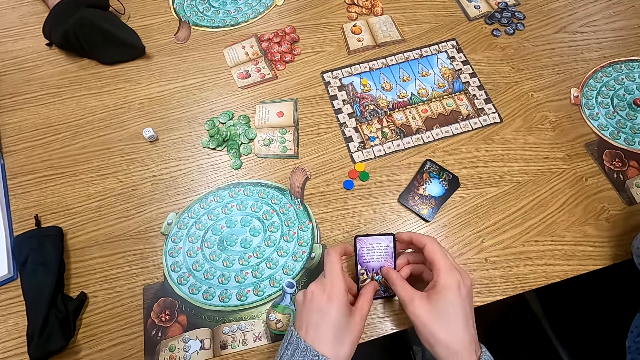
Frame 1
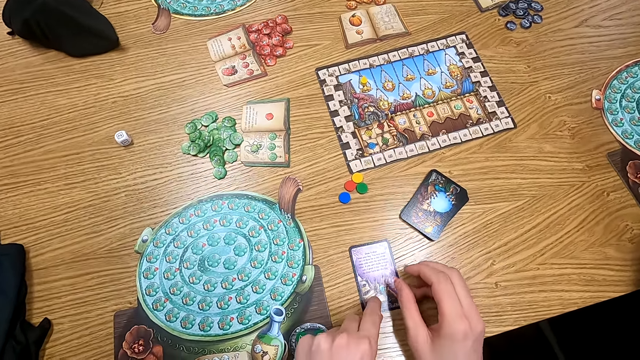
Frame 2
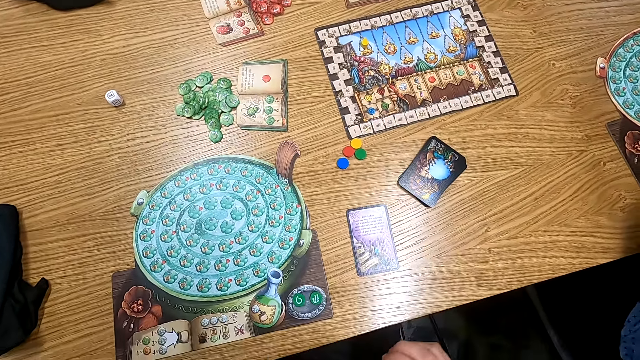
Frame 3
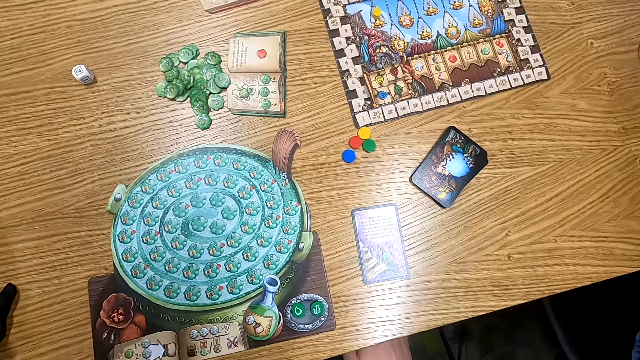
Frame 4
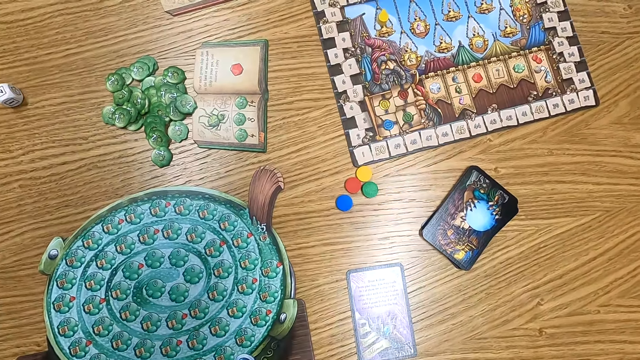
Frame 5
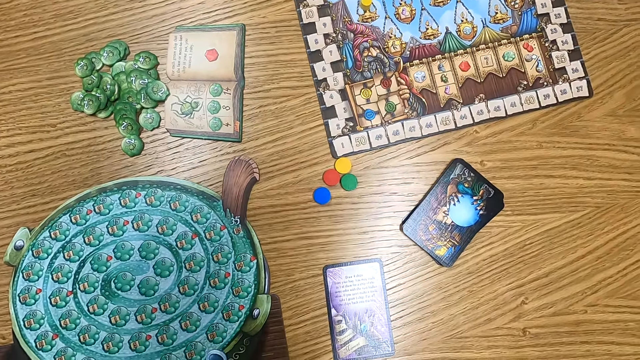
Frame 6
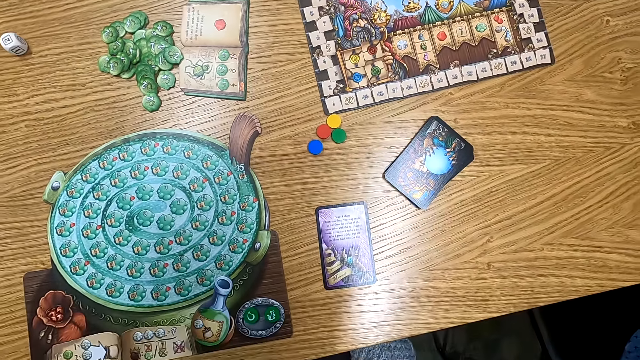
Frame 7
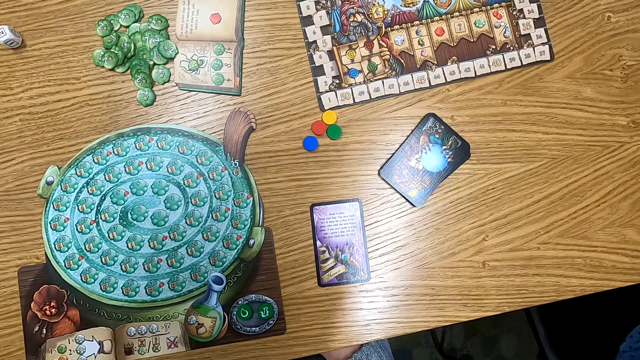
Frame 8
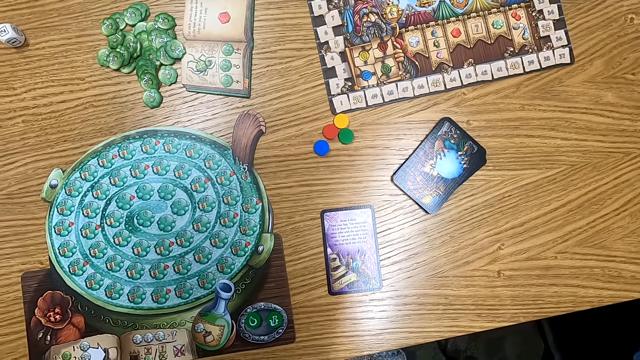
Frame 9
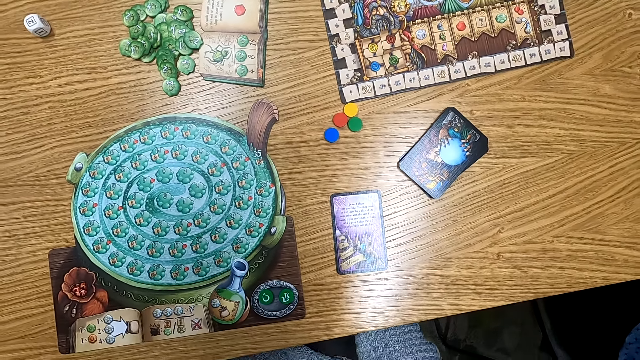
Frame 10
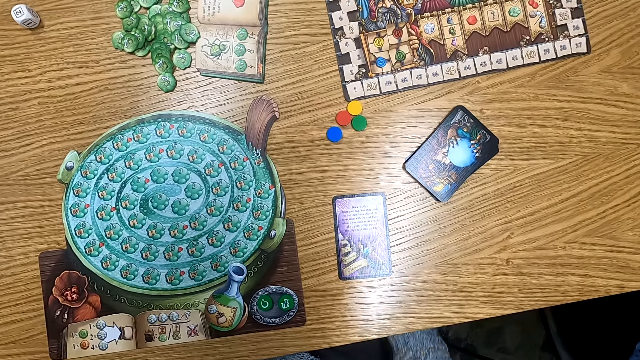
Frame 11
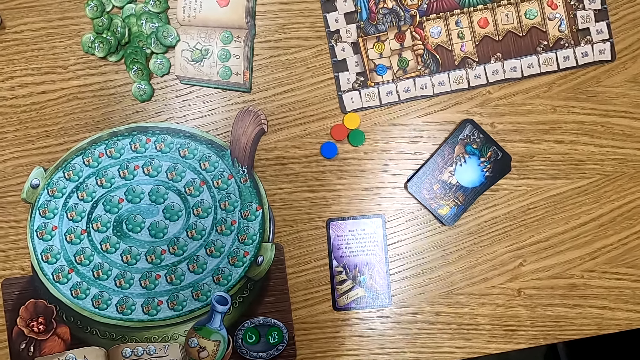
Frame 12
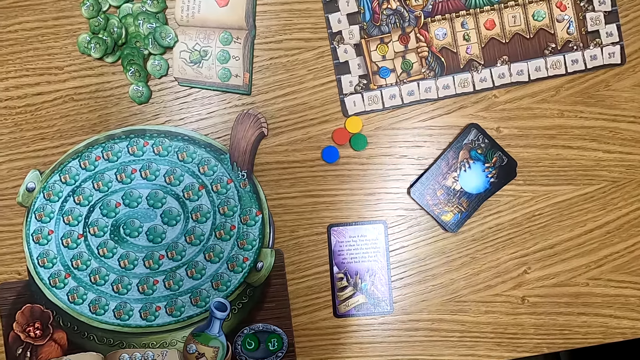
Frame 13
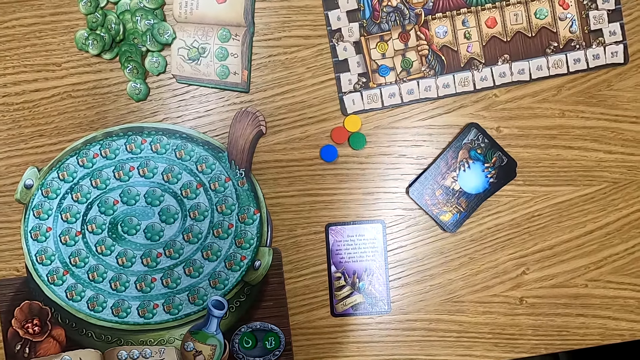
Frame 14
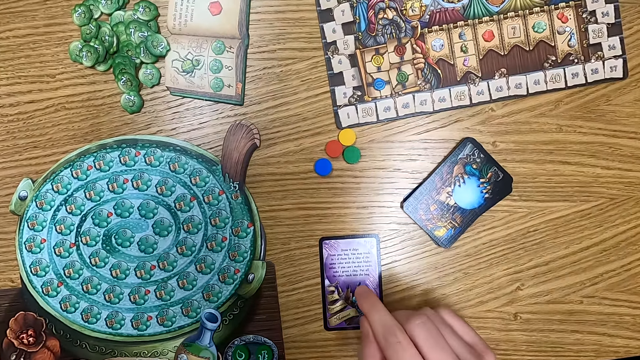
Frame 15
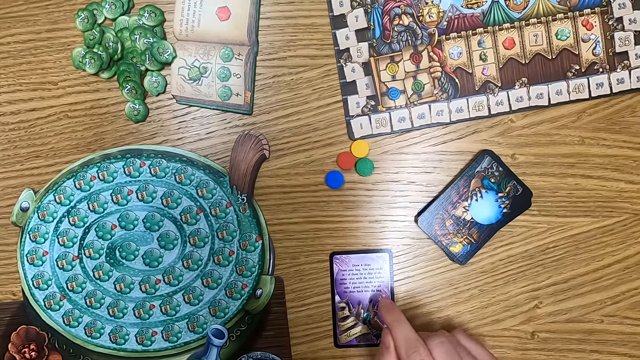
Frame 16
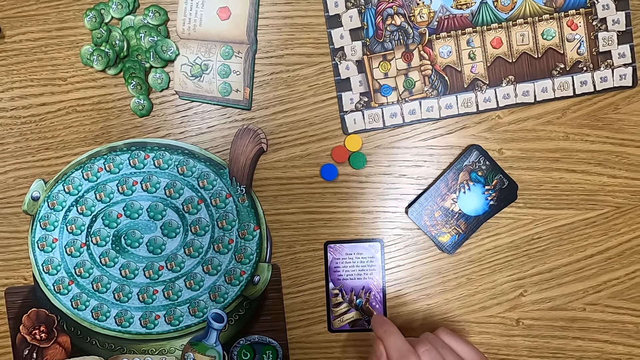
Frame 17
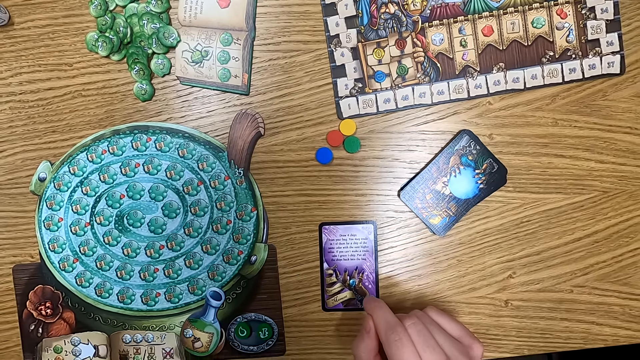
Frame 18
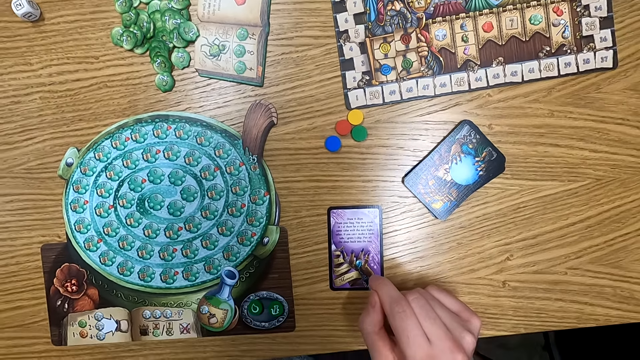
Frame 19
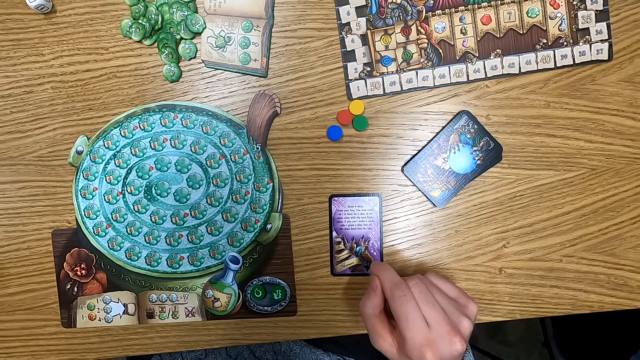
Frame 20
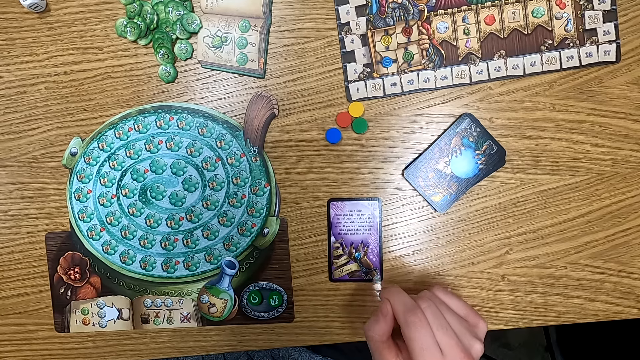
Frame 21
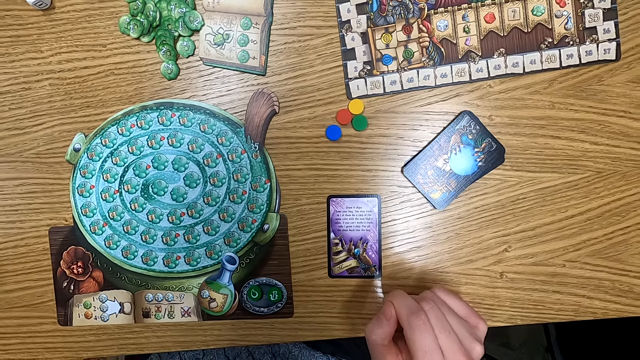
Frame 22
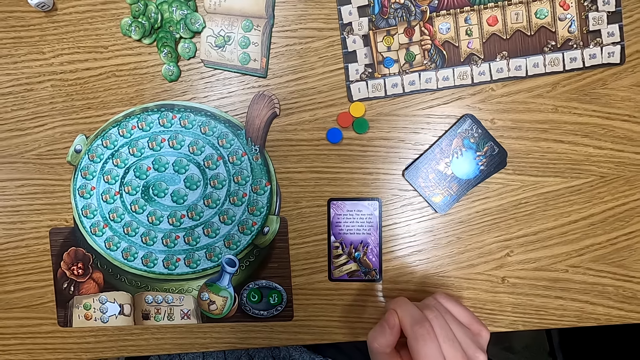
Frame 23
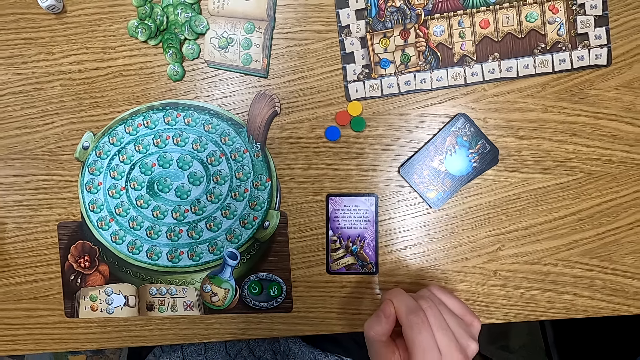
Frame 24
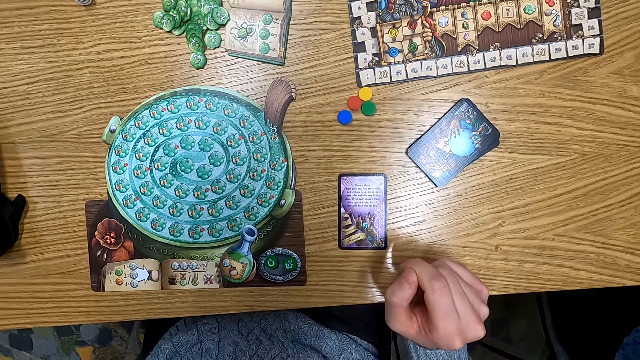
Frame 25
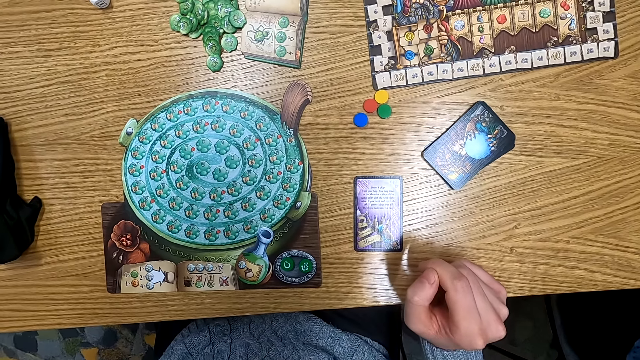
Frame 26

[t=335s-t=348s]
The camera wearer puts a playing card on the table. They turn to the side. They touch a card. They hold playing cards on the table. They turn to the side.

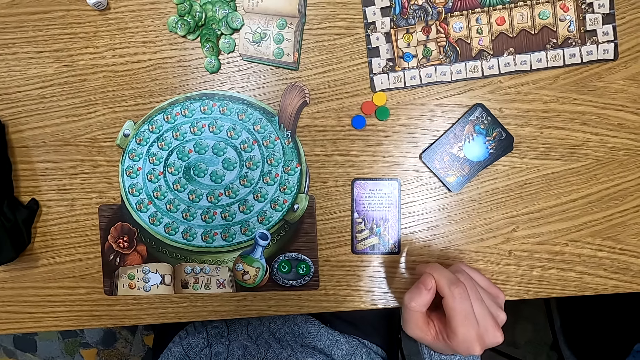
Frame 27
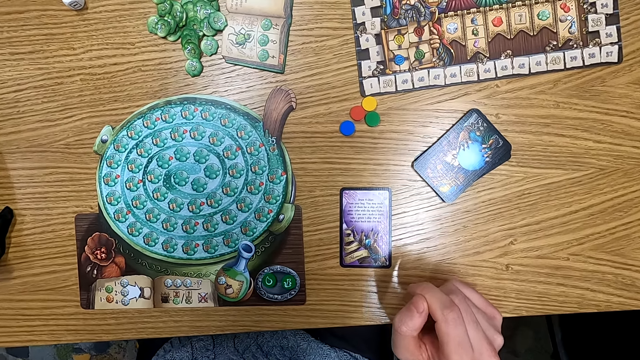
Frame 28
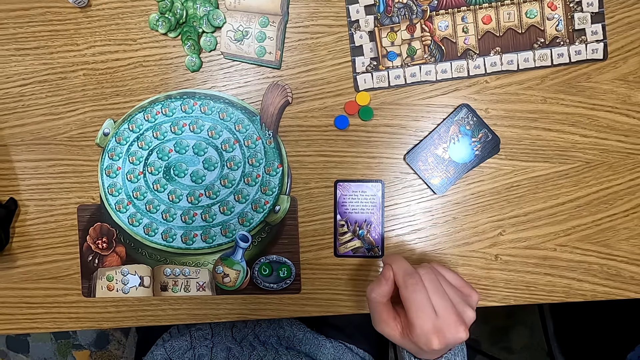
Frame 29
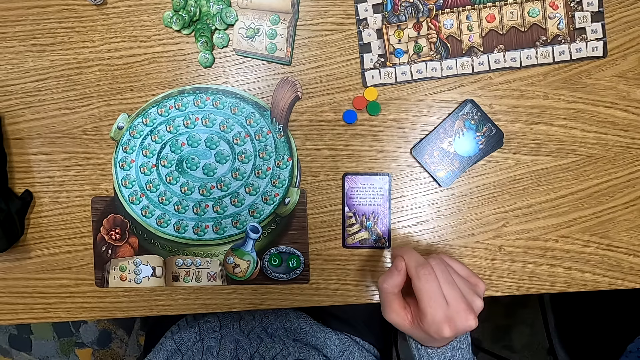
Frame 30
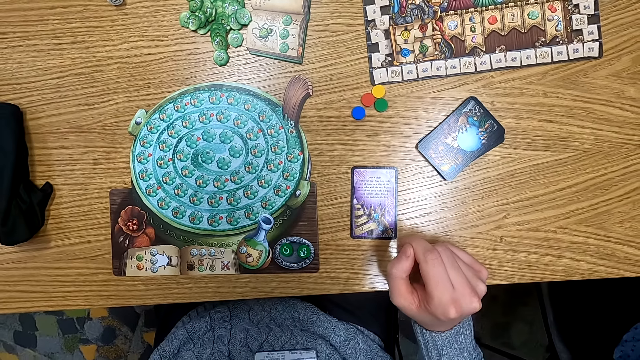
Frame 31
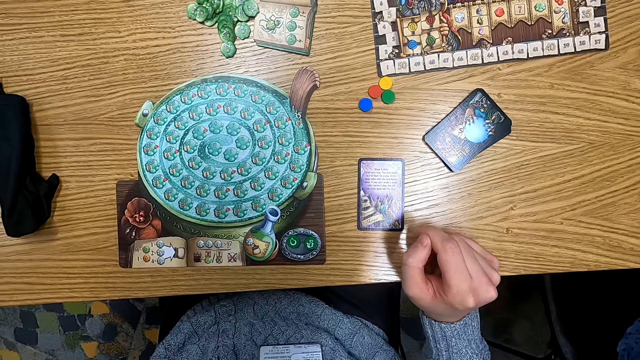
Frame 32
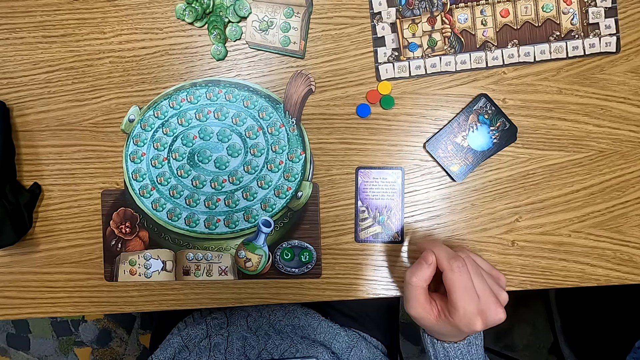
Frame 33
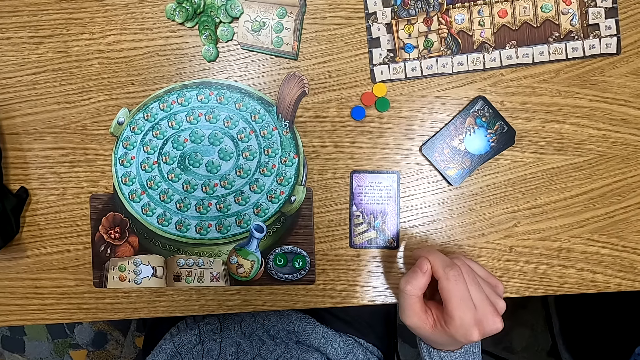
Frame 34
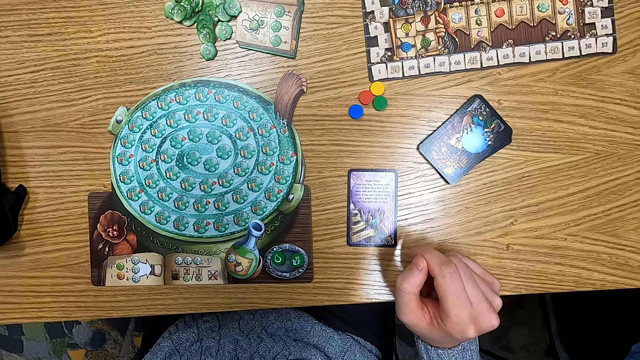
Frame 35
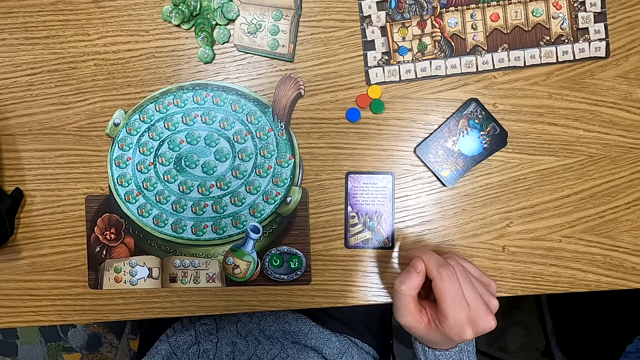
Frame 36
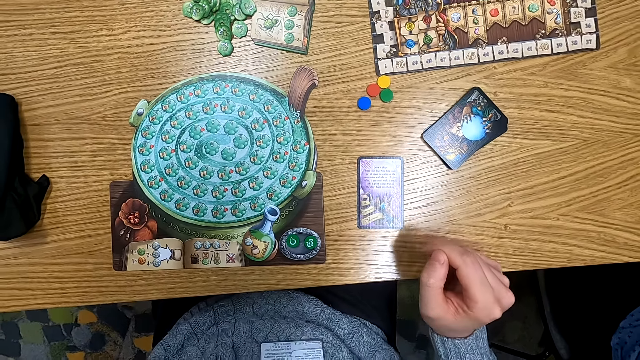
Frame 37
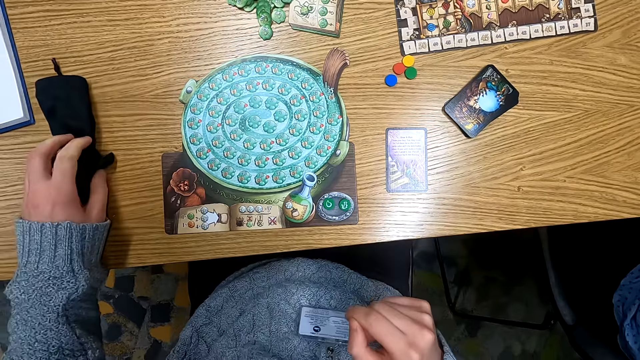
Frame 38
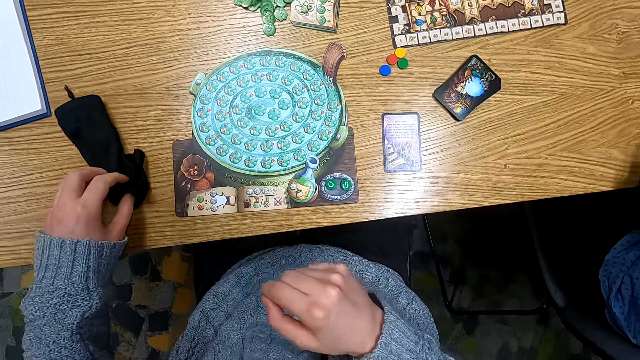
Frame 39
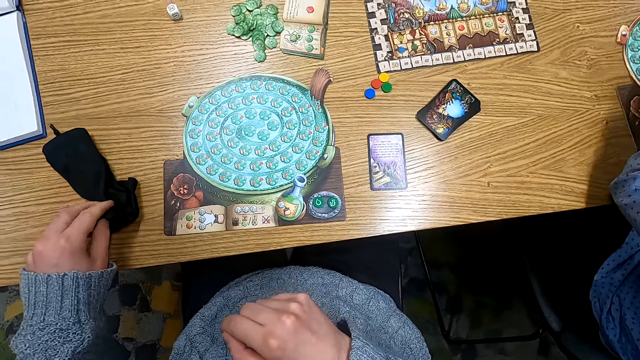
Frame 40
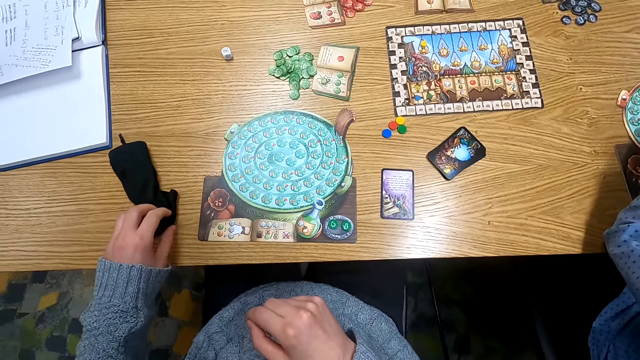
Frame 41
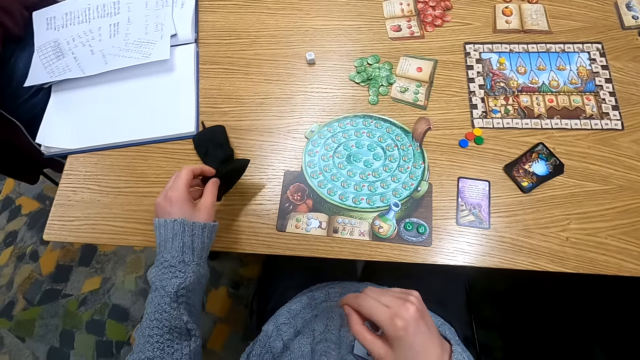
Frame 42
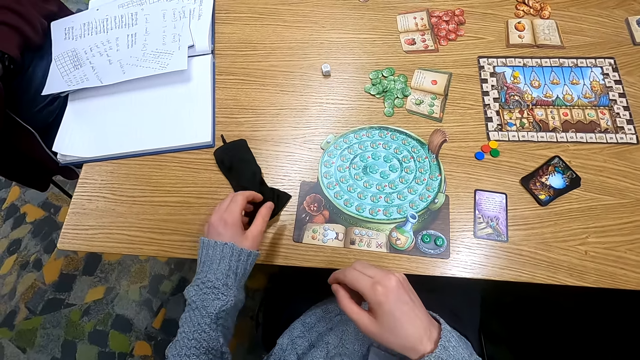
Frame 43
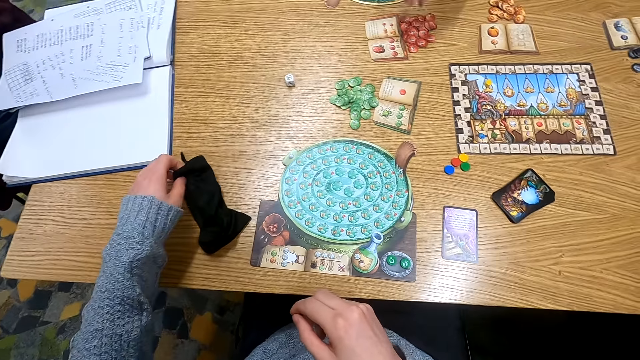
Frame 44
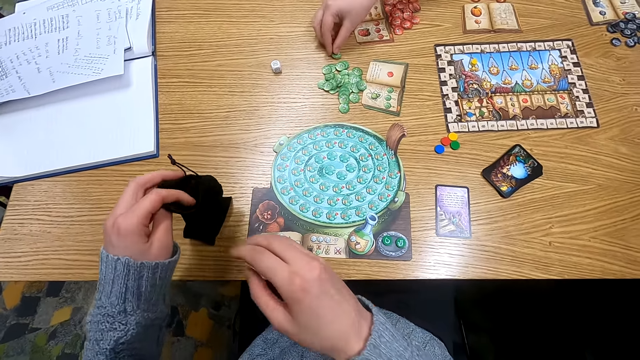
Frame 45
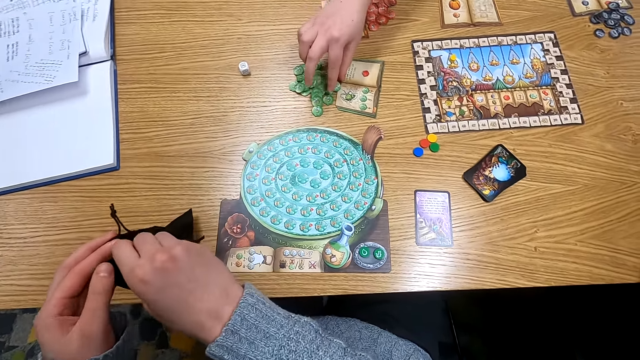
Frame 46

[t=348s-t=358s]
The camera wearer holds a cloth bag on the table. They pick up the bag. A man holds a point token on the table.
